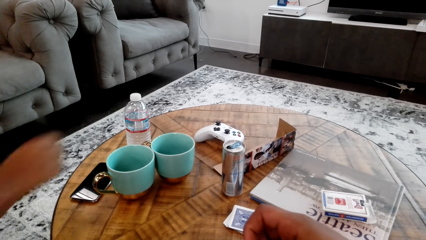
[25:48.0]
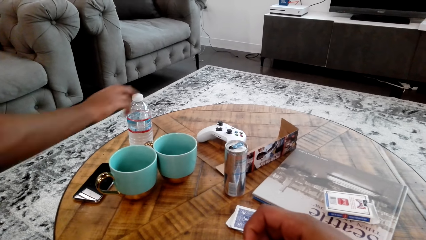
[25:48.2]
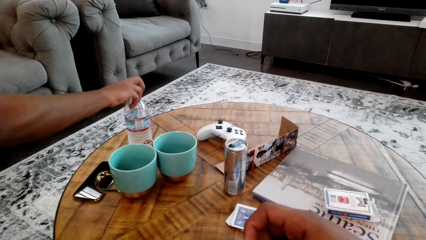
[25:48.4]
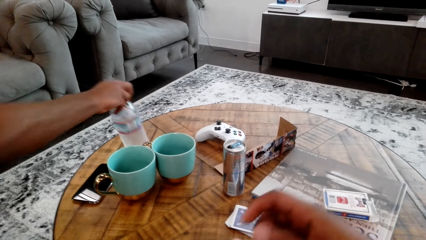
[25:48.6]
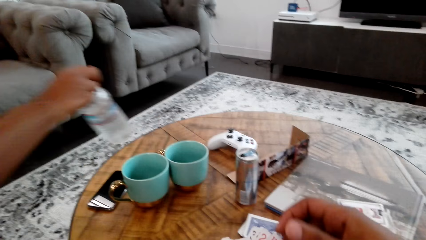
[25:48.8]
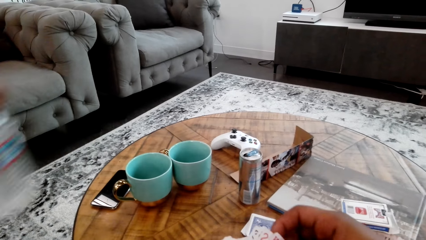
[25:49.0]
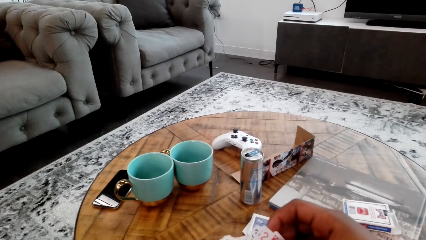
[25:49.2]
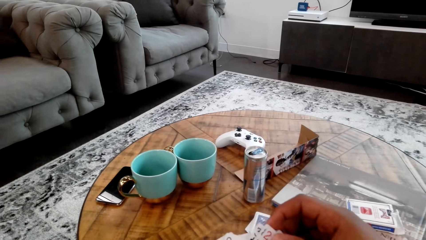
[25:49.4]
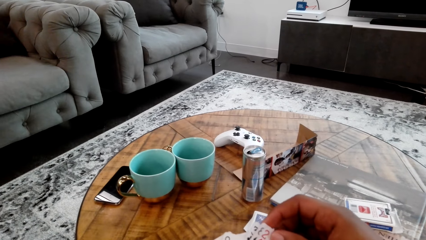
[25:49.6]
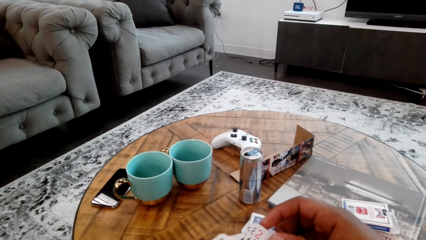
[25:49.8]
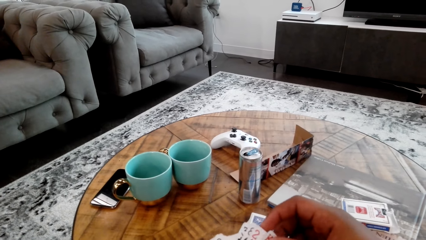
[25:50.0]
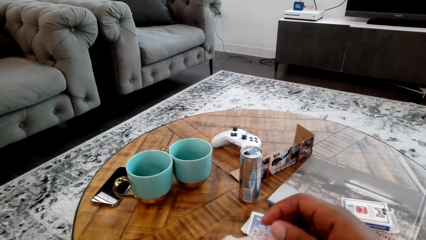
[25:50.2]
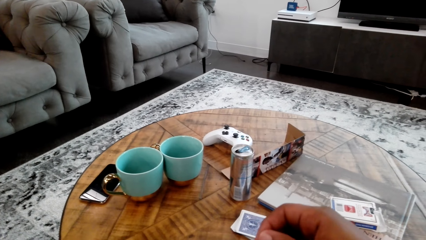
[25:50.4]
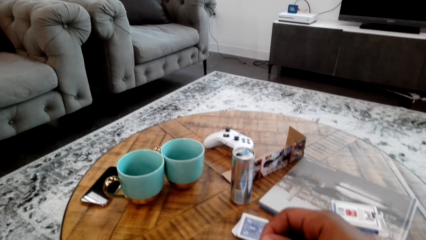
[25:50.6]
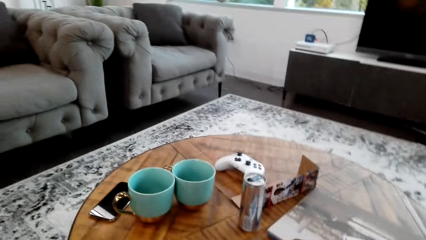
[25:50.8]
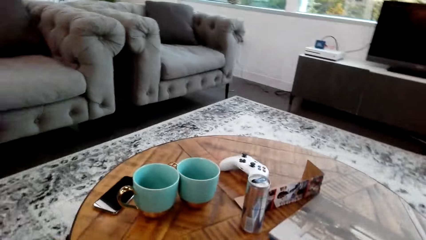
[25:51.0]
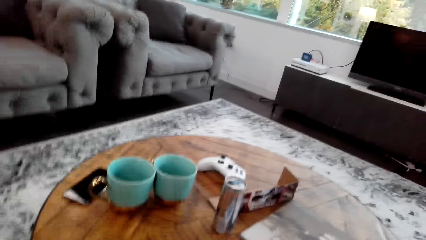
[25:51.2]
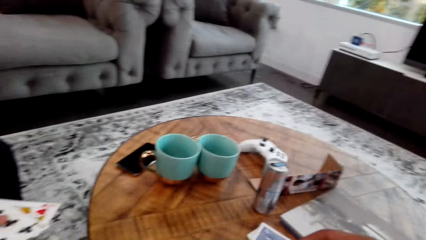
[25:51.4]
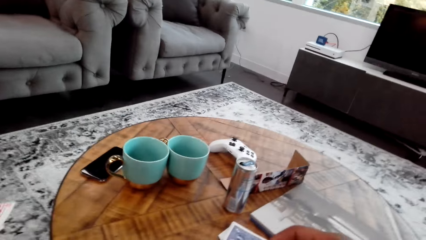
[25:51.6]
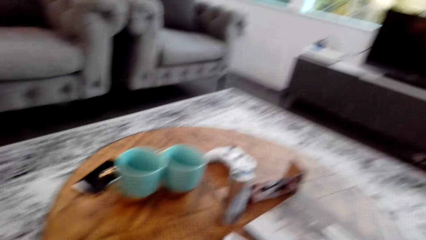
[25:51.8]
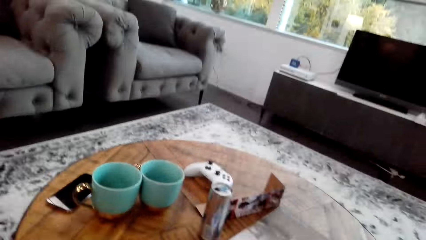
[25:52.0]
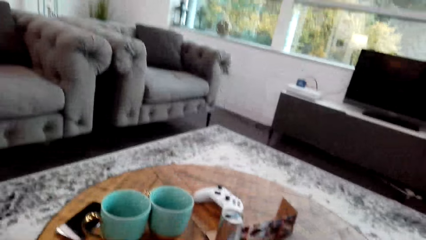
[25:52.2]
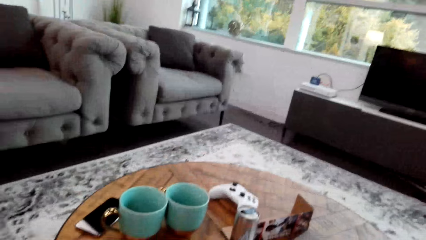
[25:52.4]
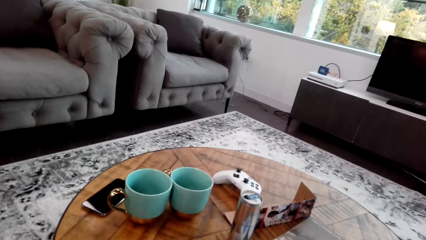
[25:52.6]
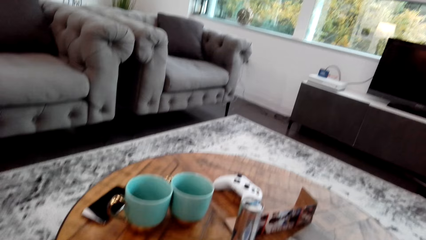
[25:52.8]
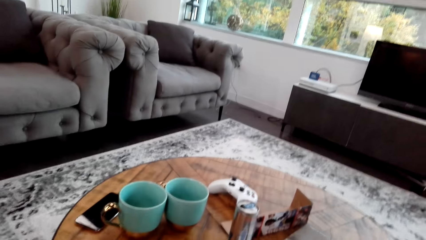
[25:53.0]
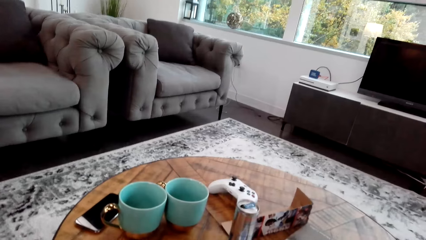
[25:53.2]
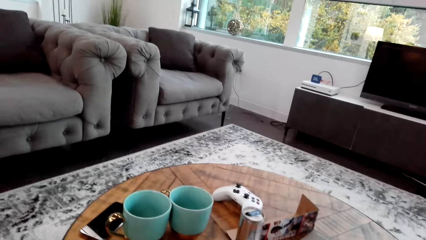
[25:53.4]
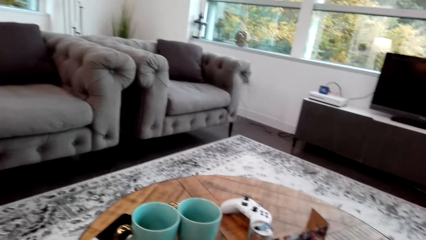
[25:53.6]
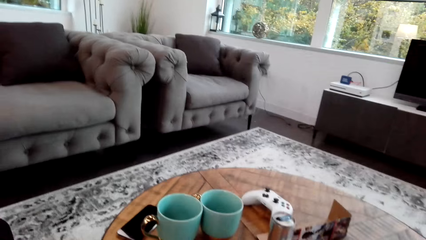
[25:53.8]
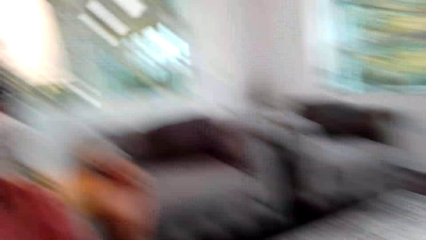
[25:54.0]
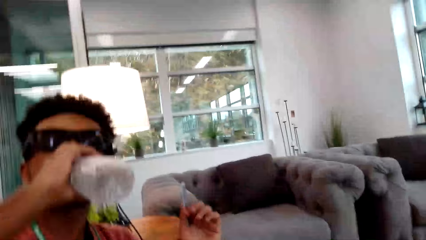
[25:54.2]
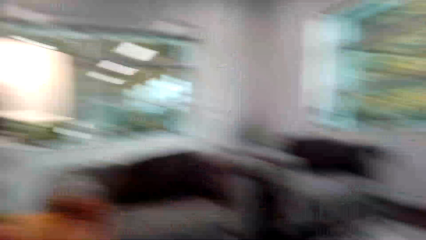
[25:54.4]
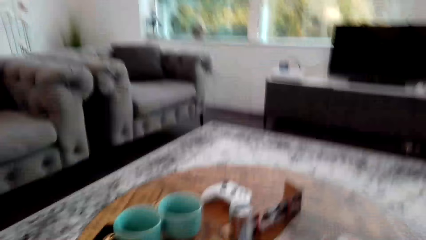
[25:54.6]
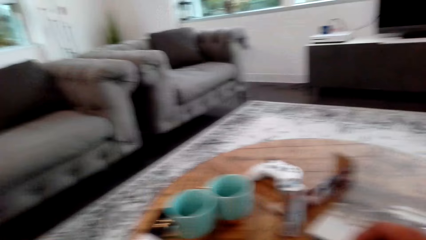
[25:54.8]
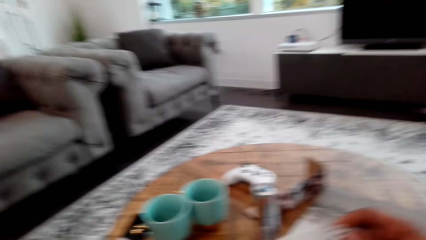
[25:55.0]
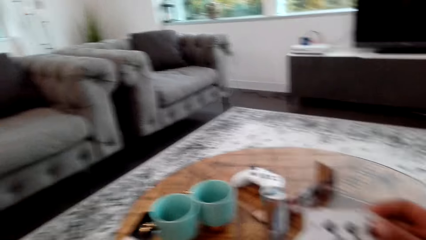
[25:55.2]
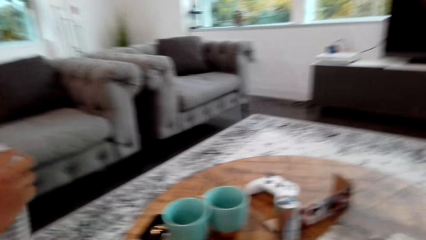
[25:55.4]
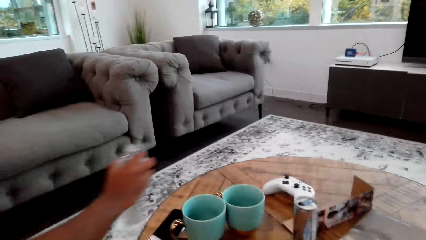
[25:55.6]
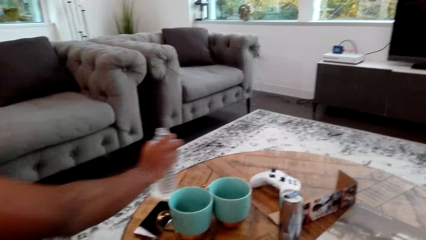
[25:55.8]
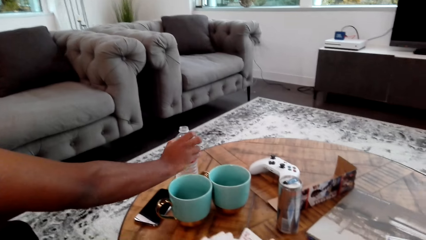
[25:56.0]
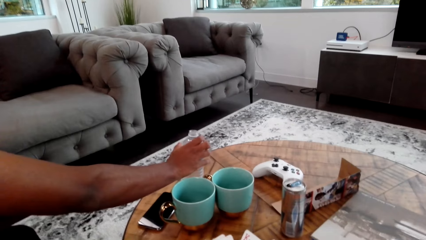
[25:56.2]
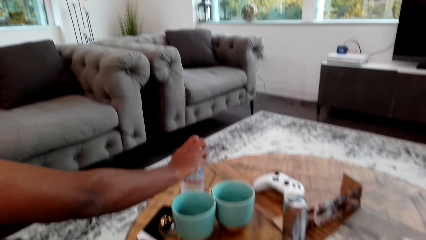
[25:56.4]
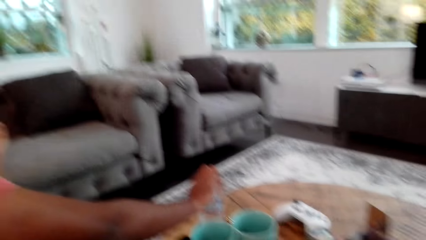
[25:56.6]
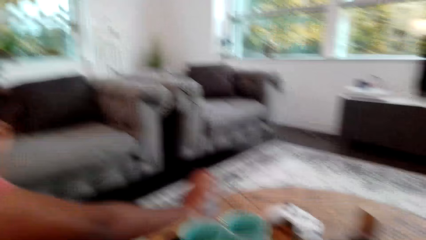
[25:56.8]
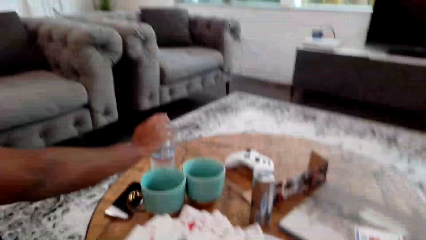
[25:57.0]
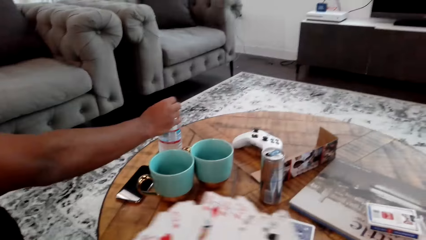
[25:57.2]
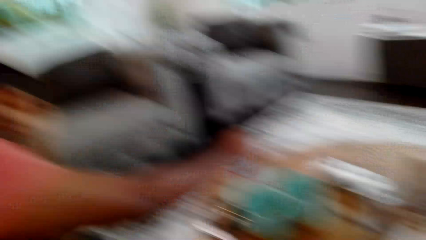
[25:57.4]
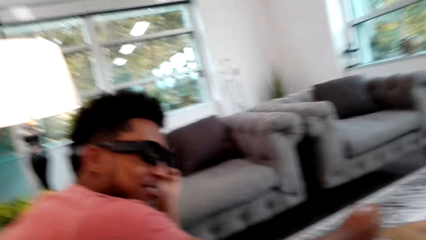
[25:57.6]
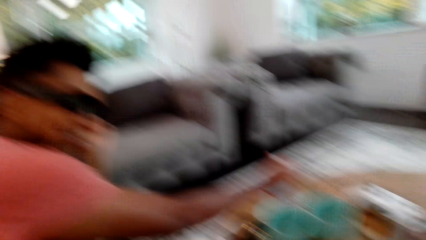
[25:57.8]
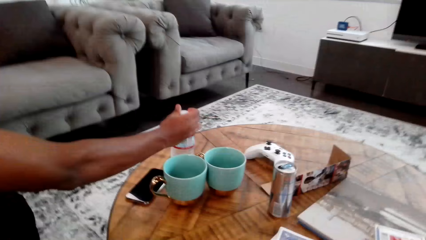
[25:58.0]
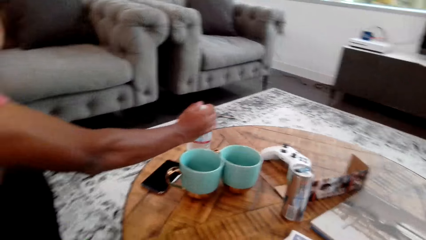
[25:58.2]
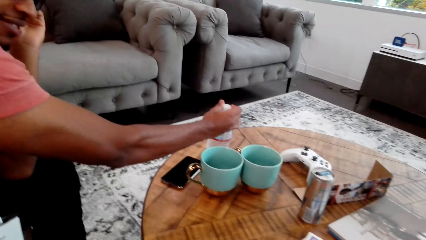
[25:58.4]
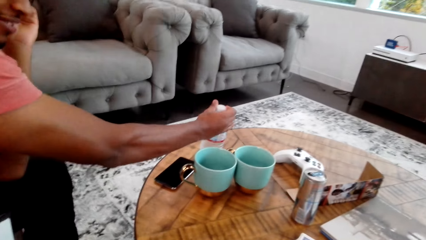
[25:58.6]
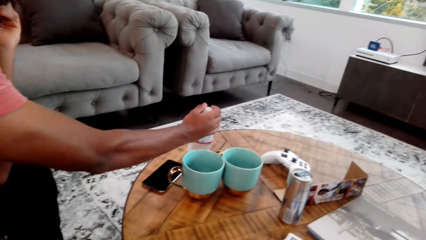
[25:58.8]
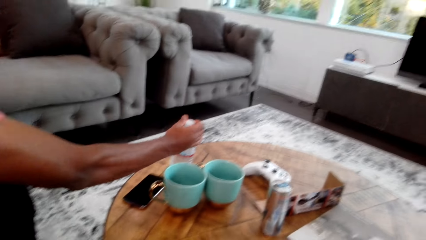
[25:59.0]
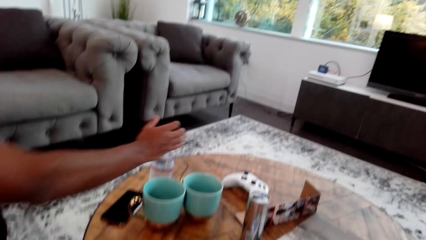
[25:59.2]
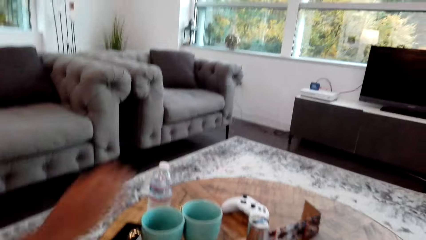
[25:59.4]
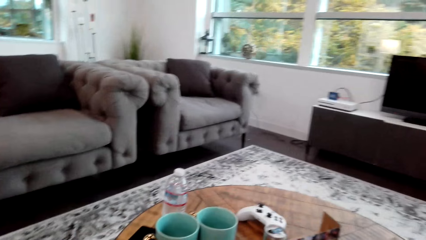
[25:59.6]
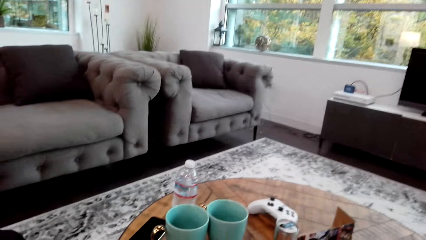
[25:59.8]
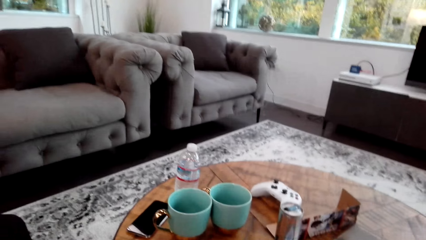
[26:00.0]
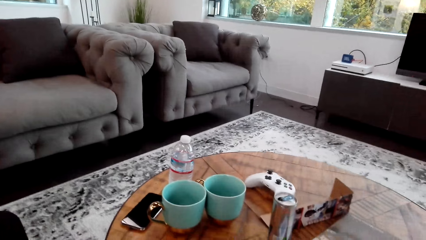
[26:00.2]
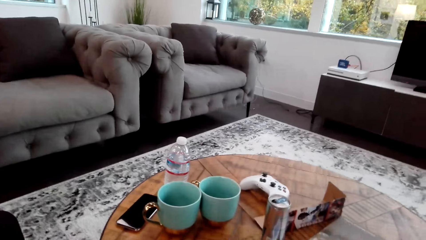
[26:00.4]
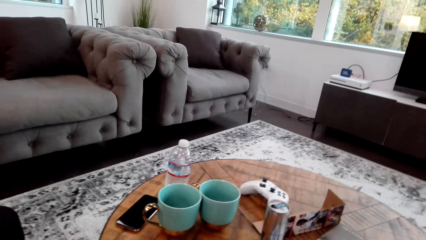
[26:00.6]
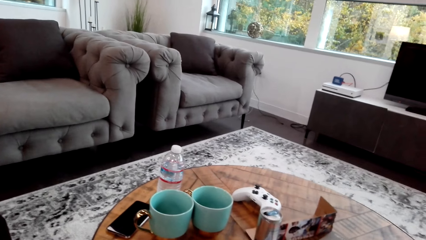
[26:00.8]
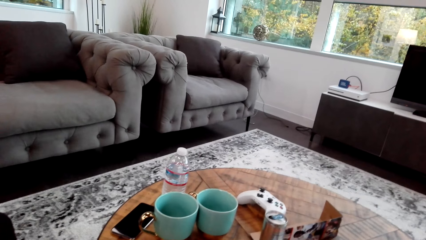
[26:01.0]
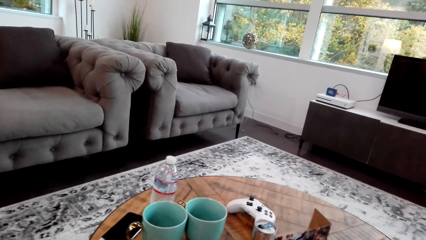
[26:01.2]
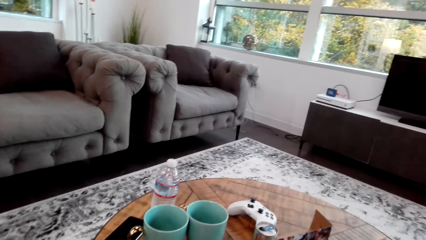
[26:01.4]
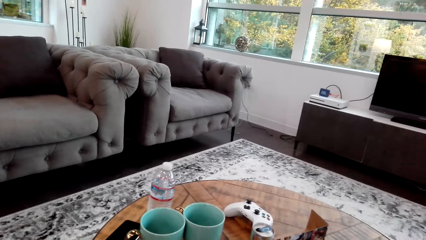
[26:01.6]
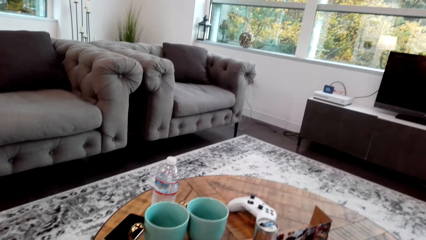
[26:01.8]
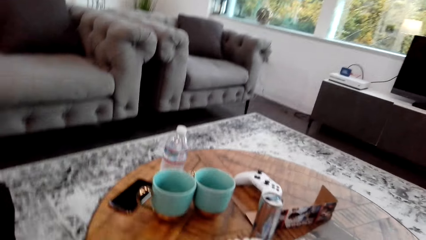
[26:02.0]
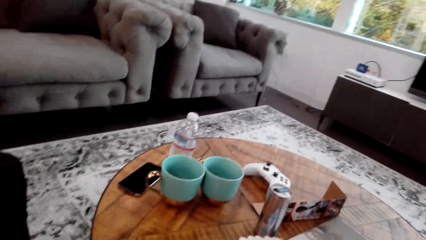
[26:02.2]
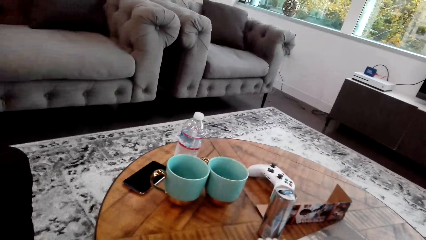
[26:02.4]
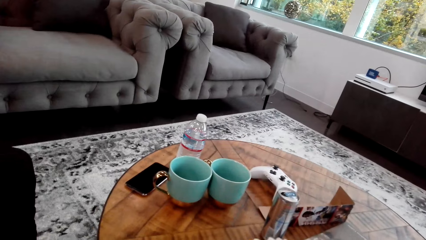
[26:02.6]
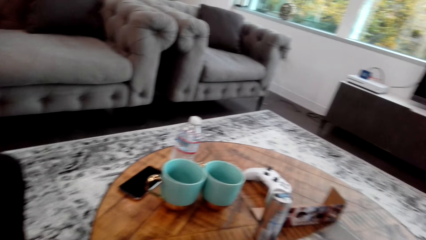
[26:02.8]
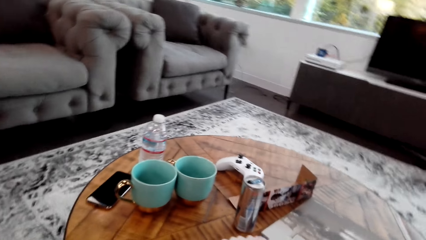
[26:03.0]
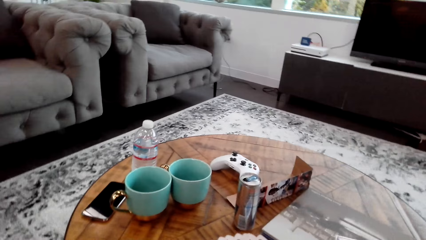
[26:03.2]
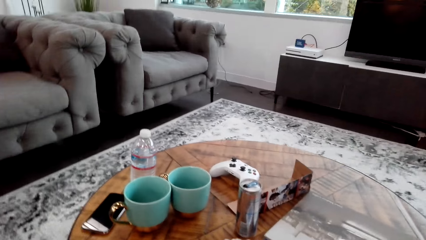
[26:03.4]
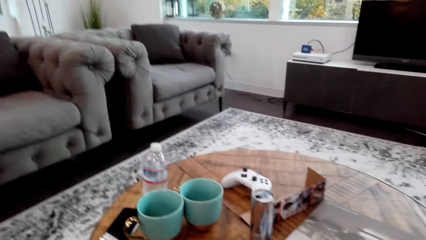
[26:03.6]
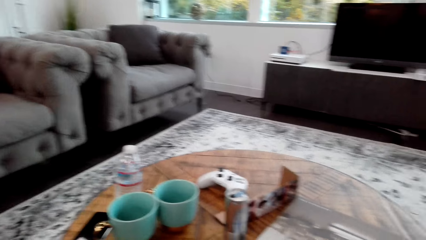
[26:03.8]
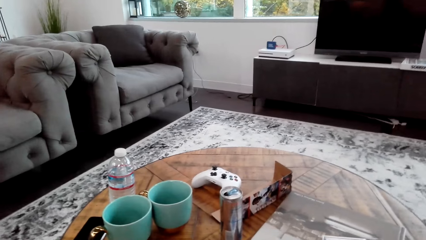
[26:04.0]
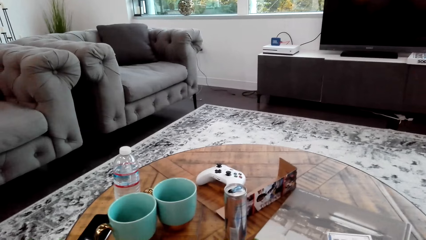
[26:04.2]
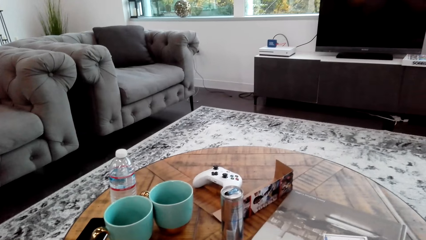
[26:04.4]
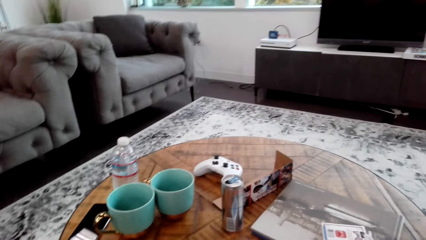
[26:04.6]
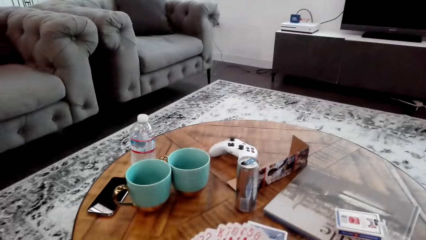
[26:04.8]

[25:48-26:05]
A man picks the bottle of water from the table. The camera wearer counts cards with both hands. The man drinks water from the bottle. The man puts the bottle of water on the table. The camera wearer interacts with the man. They count cards with both hands. The man closes a lid on the bottle. The man holds the bottle of water with his hand and places his hand on the table. The camera wearer counts cards with both hands. The man does something.
